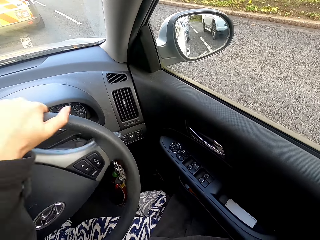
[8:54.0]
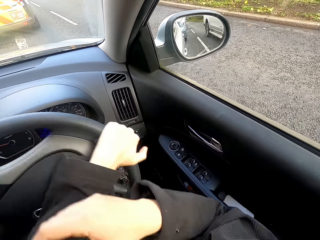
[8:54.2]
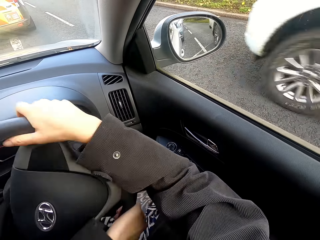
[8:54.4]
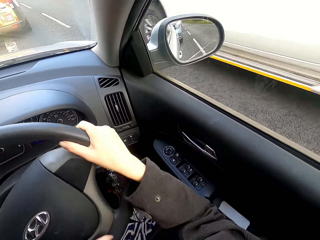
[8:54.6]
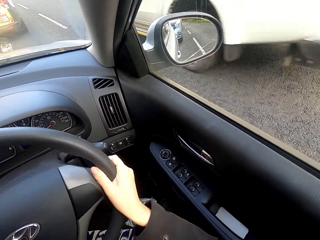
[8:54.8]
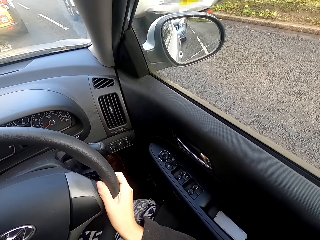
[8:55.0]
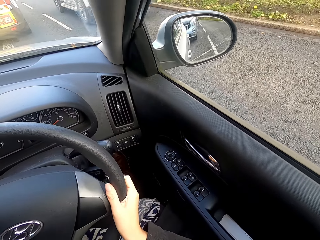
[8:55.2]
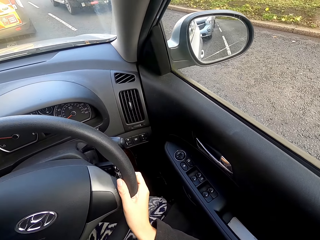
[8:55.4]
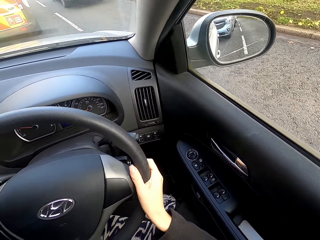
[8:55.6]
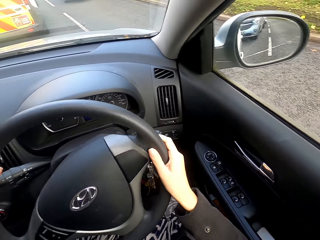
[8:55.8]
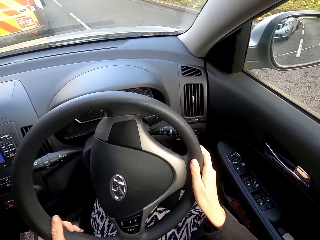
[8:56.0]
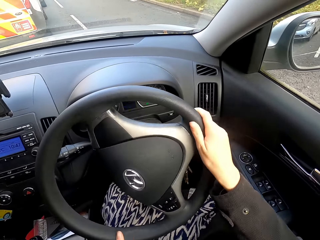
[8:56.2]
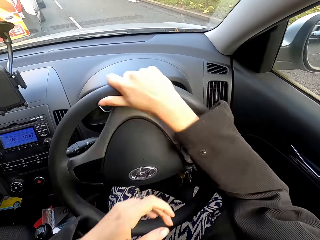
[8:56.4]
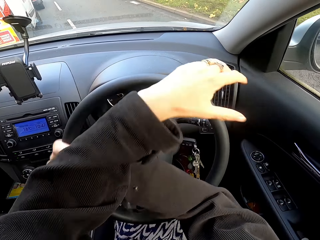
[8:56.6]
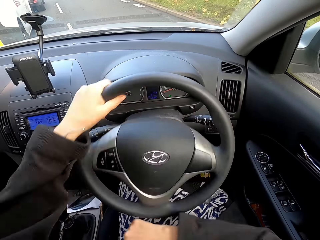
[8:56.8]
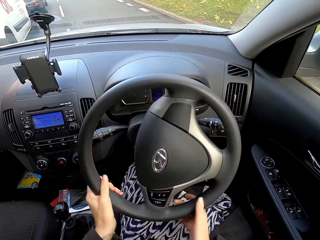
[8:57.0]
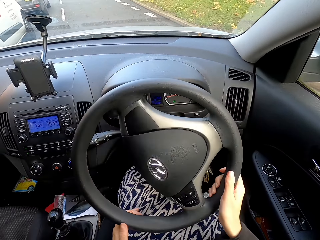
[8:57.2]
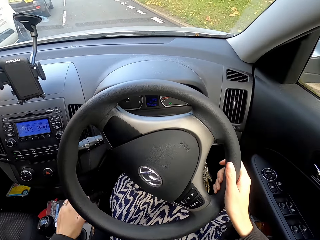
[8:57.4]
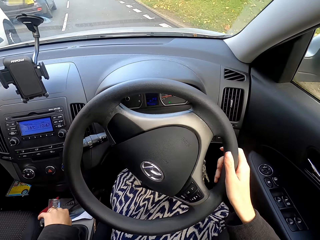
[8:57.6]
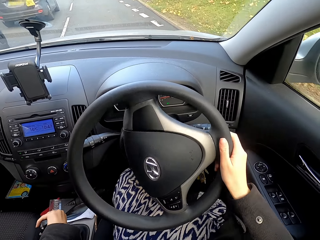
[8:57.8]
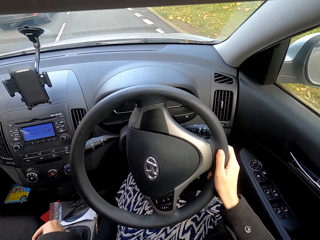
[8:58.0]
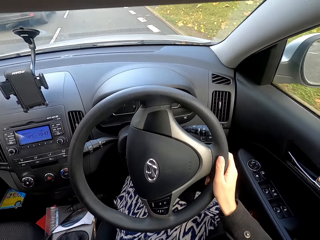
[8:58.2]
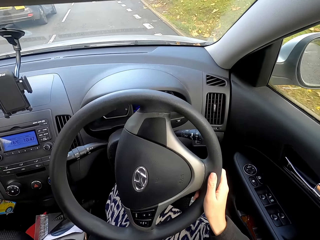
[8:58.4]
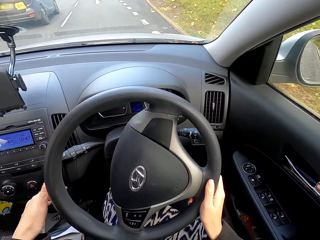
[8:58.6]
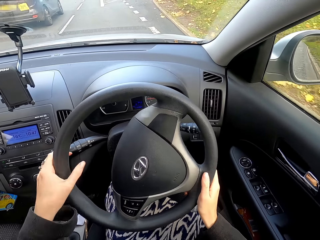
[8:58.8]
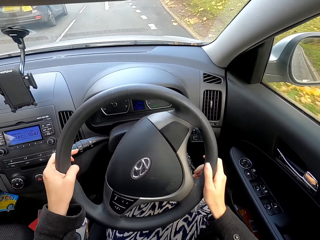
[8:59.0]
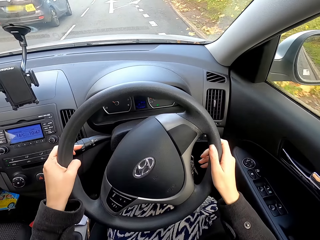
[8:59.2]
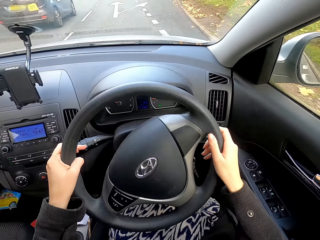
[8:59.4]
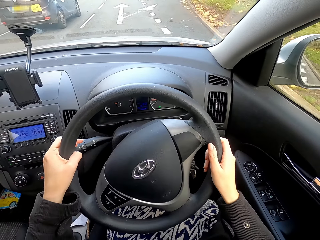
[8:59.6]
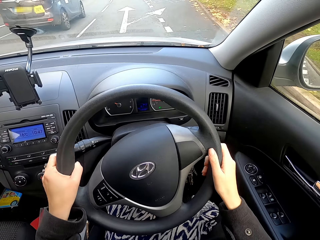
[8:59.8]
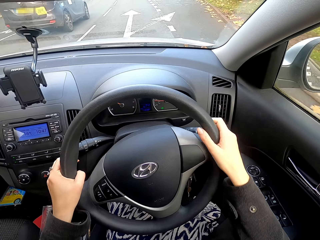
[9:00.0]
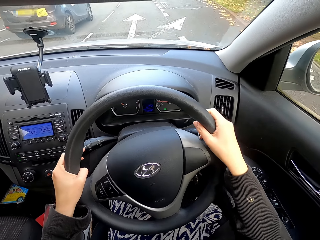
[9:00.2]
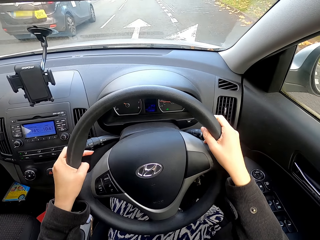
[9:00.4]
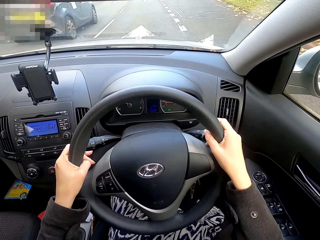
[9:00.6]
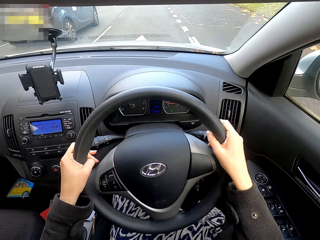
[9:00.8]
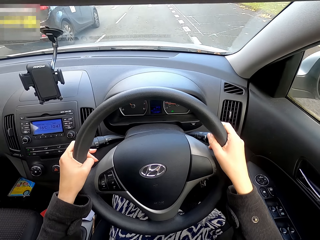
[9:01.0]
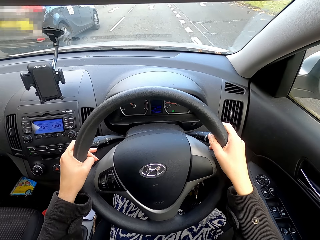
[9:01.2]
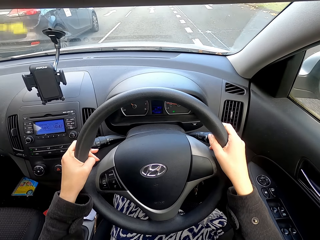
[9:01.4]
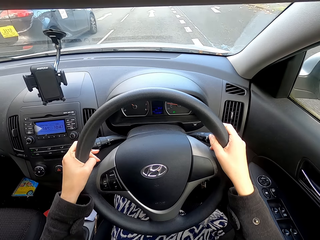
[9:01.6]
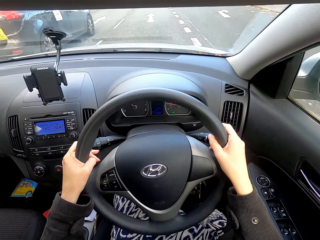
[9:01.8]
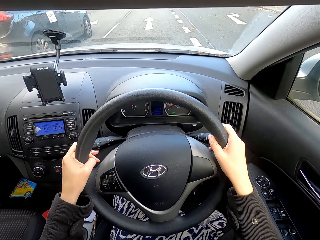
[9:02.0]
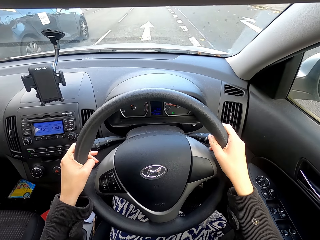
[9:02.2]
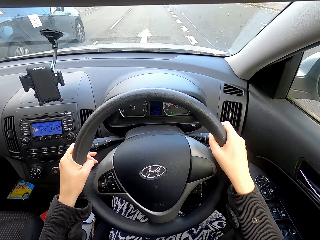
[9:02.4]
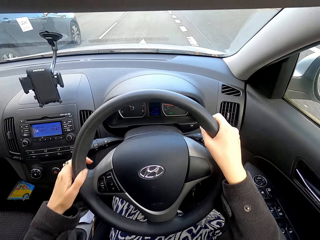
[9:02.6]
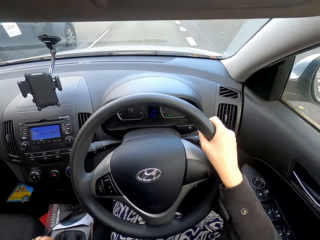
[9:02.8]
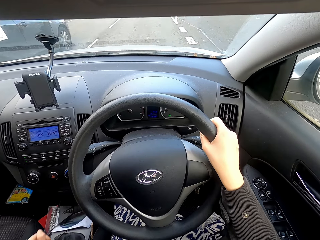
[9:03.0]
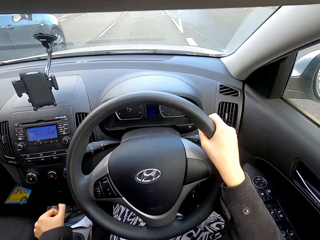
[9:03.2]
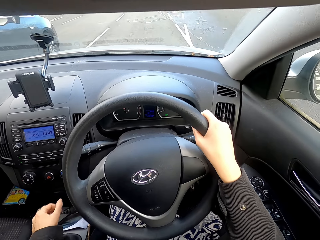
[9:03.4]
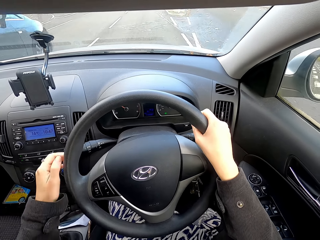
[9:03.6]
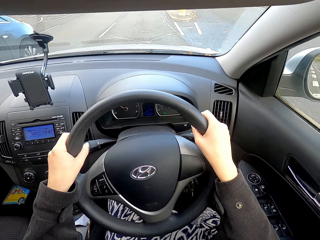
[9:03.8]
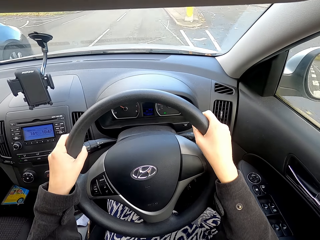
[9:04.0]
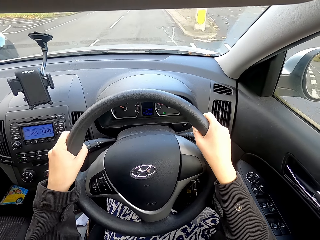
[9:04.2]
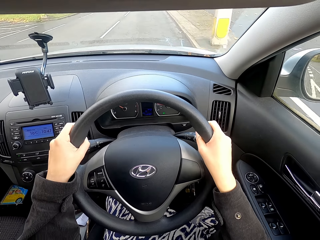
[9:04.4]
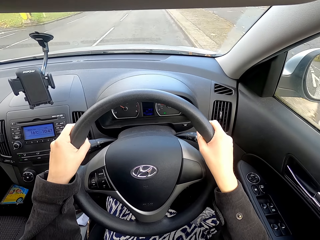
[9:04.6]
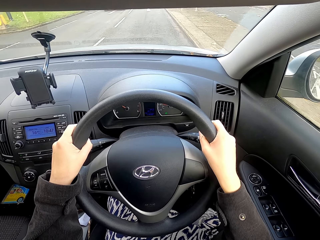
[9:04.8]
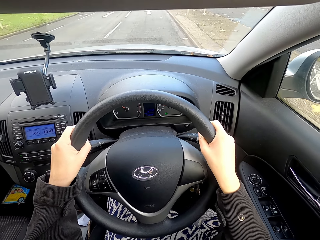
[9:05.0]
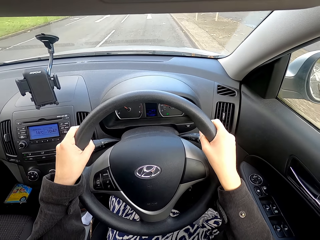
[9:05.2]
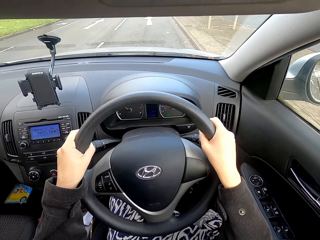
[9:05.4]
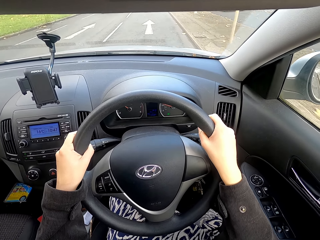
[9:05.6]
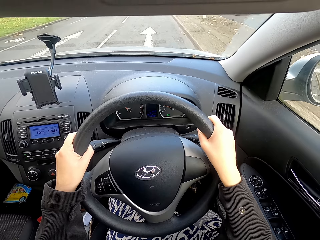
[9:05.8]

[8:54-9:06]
The camera wearer overtakes the vehicle ahead of it.

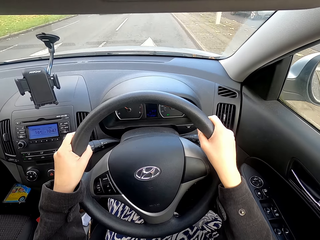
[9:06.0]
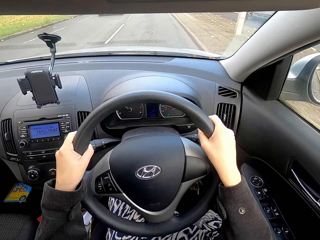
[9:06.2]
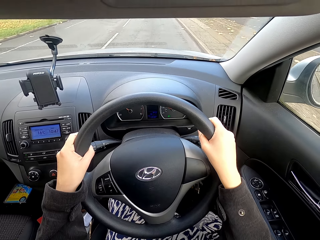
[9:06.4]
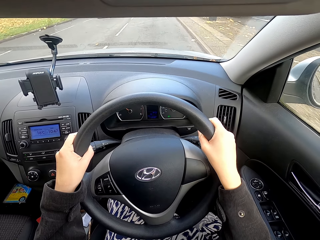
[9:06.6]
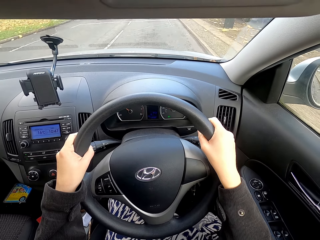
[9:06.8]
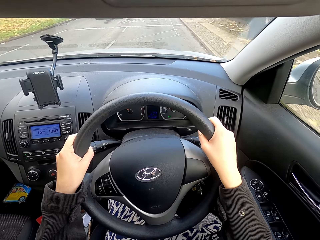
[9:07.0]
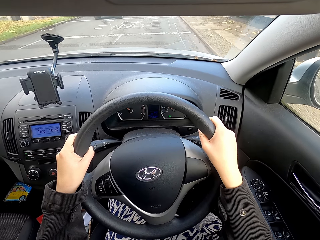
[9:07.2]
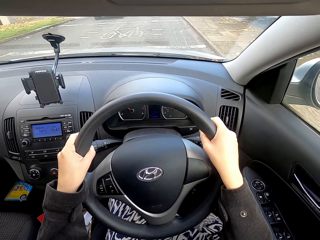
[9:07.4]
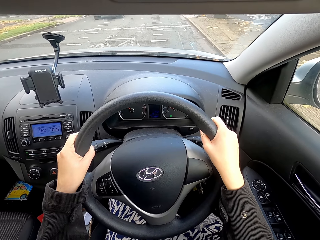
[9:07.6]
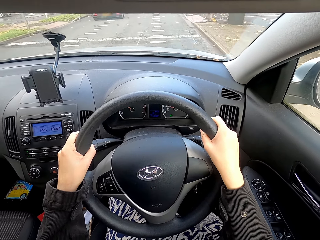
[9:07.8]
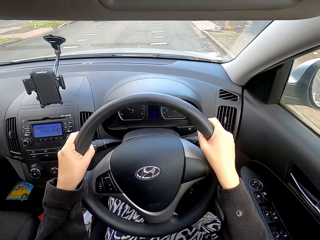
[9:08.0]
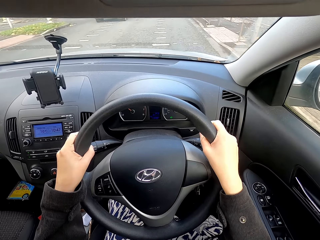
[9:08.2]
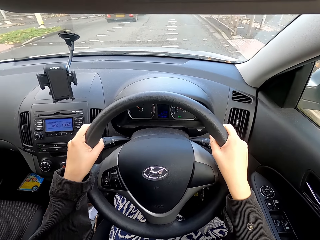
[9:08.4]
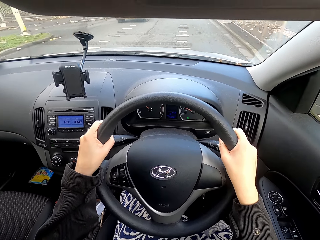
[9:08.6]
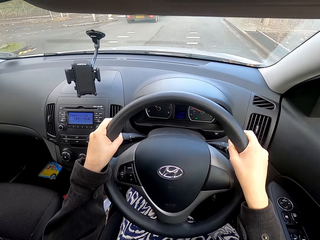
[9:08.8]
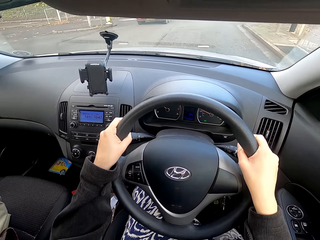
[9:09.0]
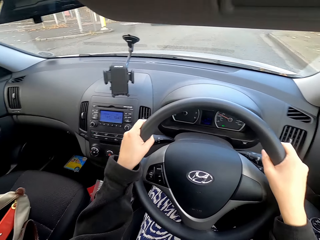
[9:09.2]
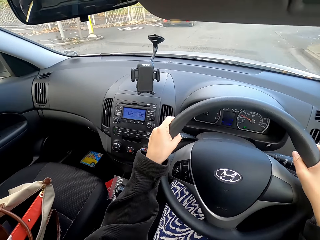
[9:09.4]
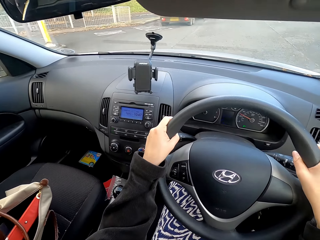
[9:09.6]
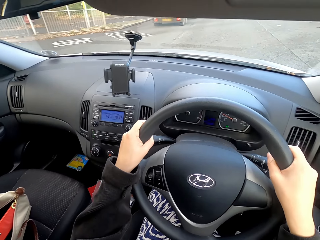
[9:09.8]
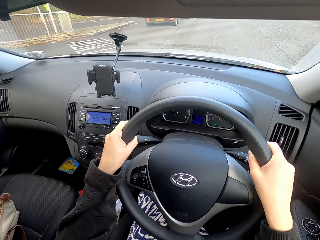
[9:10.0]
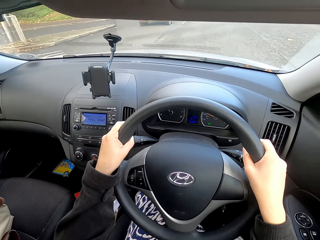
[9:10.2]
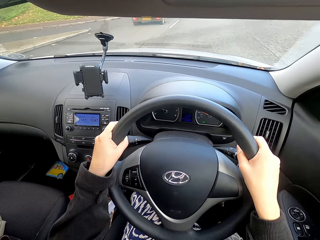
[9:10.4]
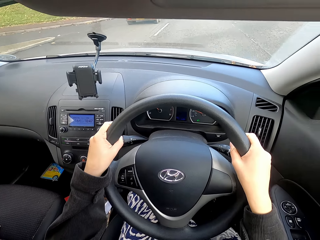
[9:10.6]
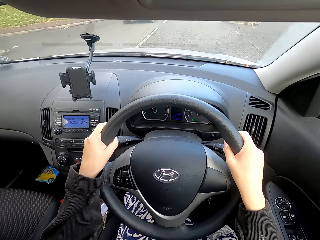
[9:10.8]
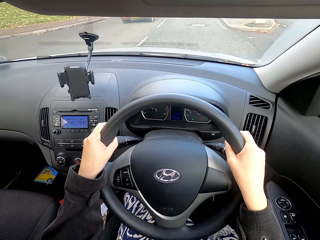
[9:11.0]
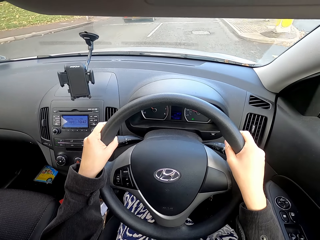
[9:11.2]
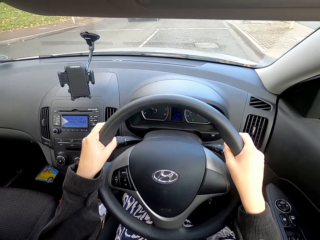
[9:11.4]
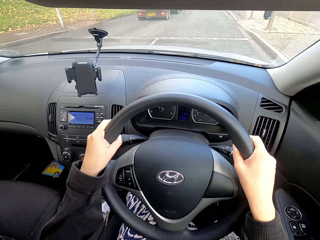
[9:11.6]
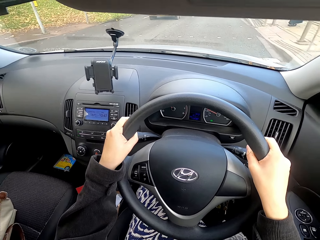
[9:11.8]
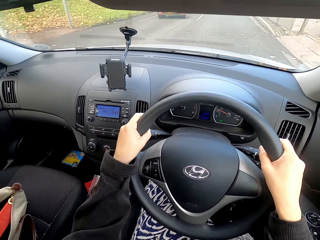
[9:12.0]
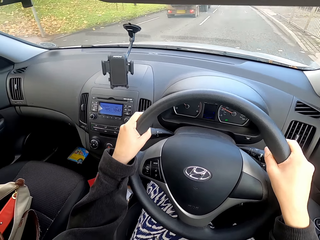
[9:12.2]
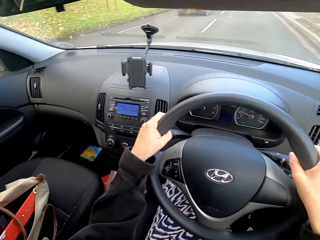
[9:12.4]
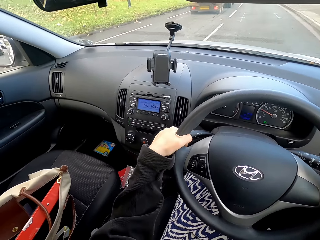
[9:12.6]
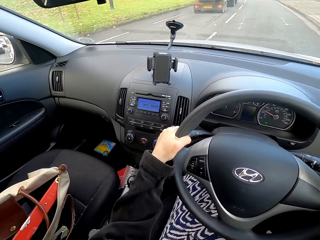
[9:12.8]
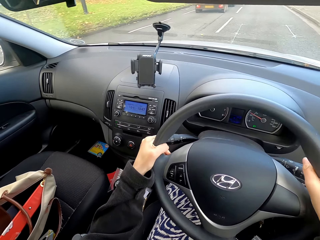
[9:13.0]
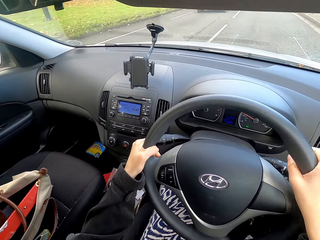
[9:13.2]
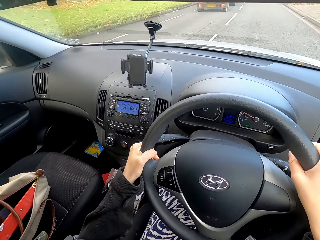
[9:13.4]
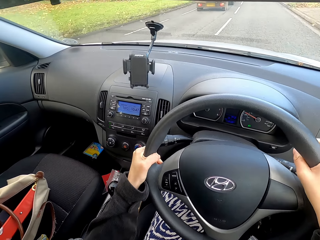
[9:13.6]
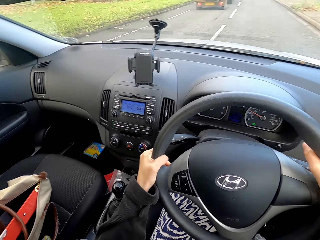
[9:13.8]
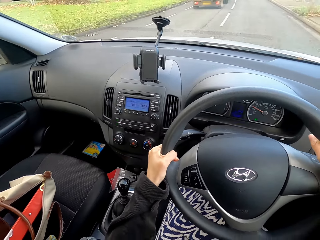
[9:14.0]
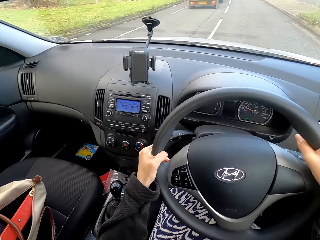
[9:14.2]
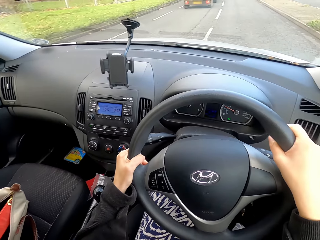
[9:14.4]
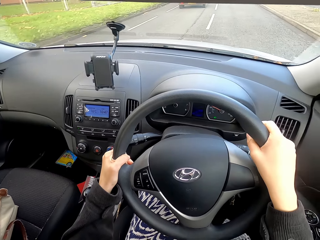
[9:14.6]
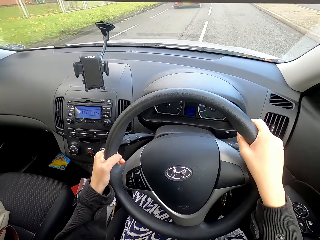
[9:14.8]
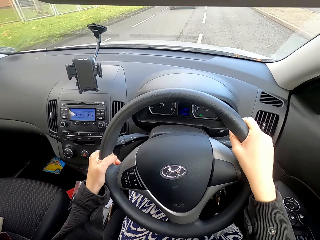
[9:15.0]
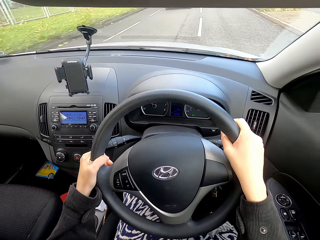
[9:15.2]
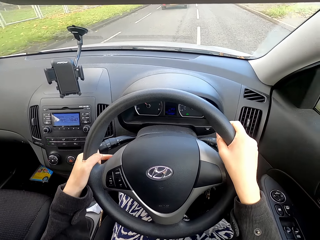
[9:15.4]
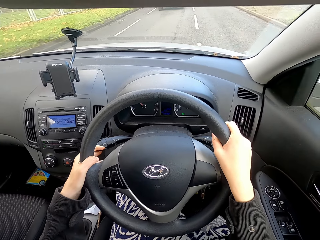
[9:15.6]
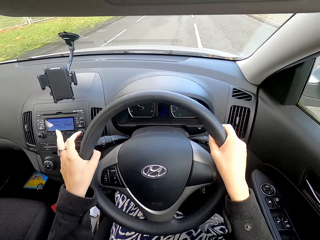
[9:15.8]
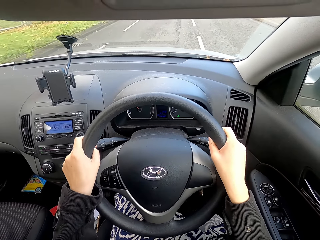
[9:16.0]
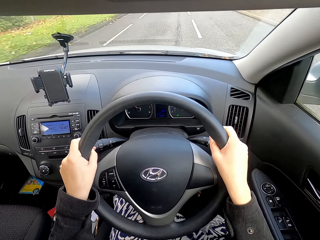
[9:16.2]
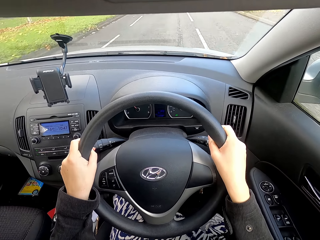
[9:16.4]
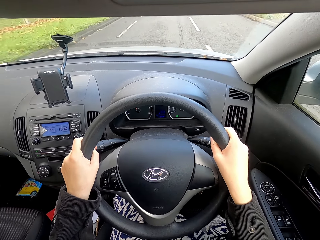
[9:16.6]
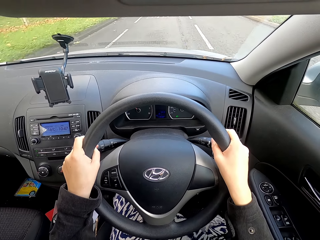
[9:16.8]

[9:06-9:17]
The camera wearer adjusts the direction control.
